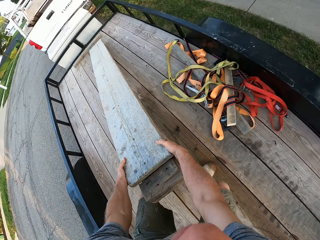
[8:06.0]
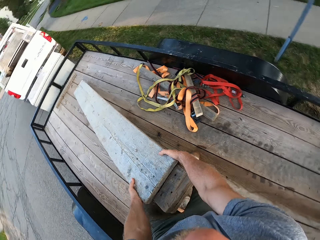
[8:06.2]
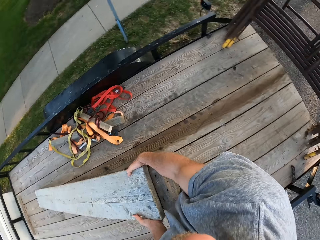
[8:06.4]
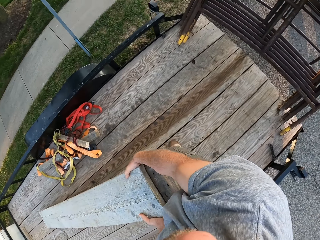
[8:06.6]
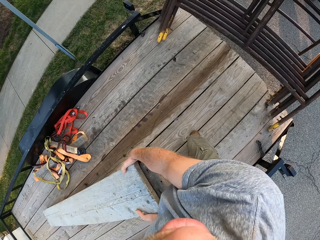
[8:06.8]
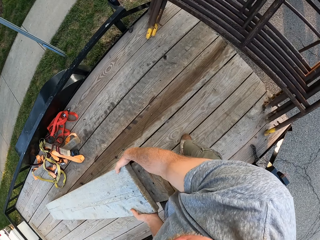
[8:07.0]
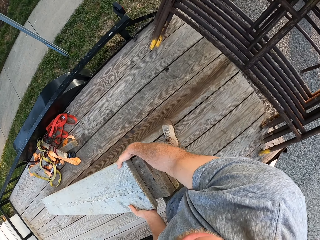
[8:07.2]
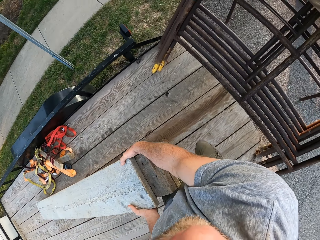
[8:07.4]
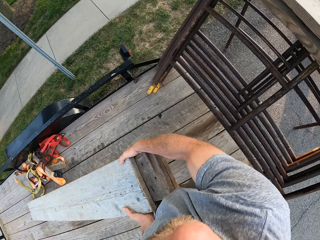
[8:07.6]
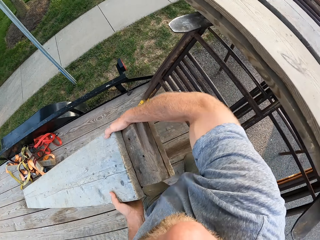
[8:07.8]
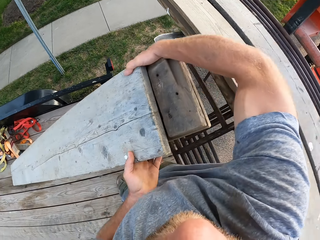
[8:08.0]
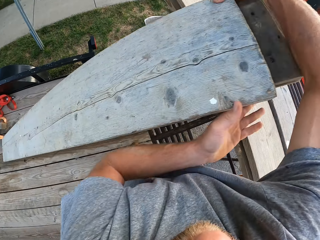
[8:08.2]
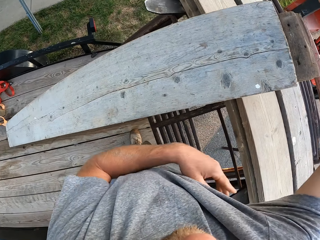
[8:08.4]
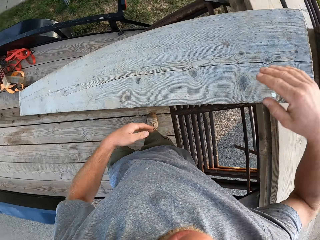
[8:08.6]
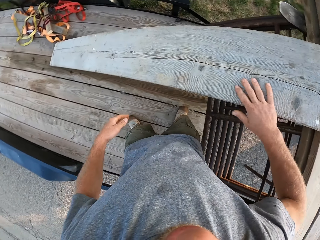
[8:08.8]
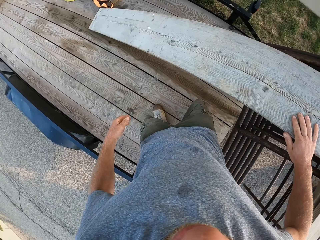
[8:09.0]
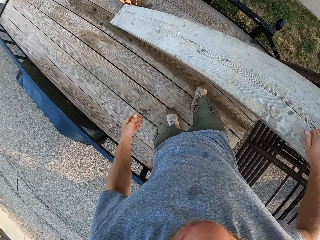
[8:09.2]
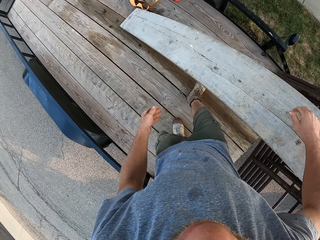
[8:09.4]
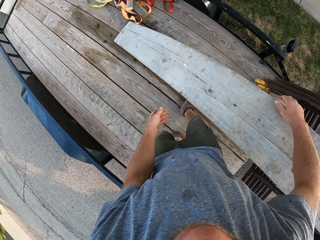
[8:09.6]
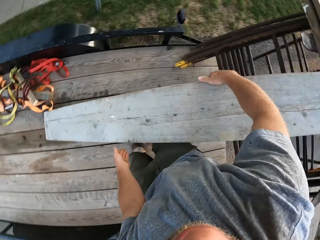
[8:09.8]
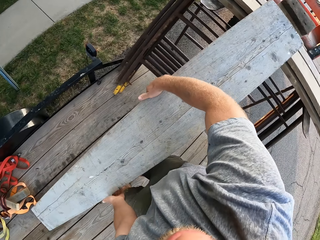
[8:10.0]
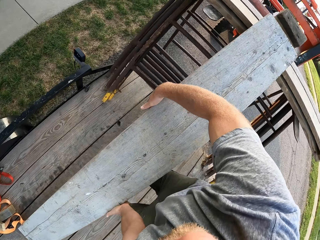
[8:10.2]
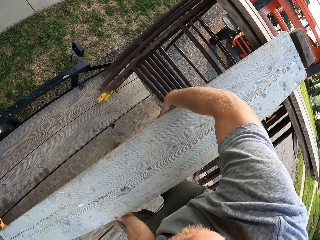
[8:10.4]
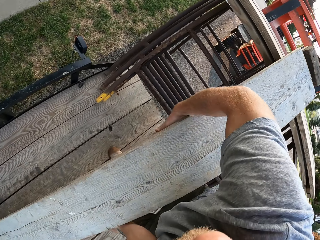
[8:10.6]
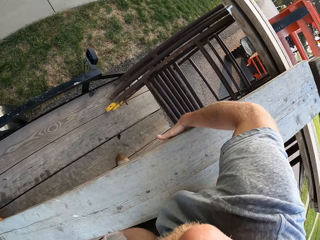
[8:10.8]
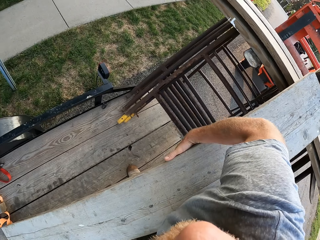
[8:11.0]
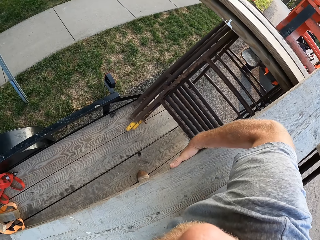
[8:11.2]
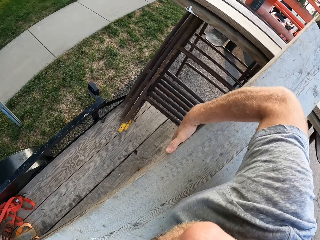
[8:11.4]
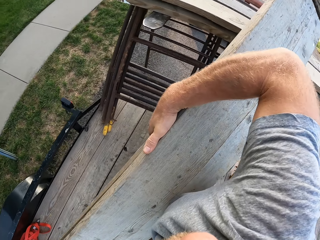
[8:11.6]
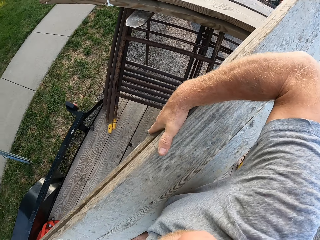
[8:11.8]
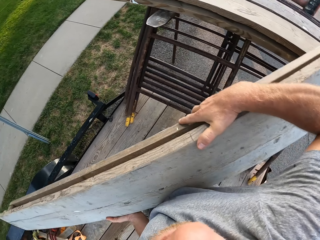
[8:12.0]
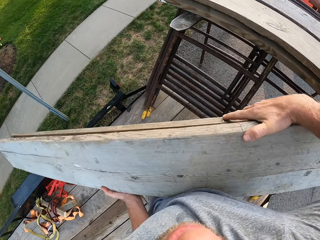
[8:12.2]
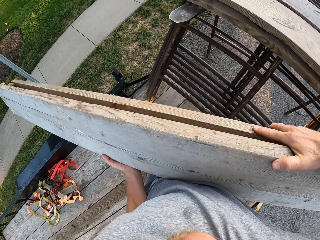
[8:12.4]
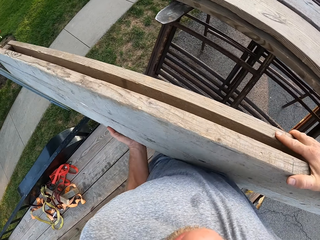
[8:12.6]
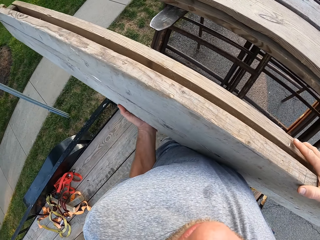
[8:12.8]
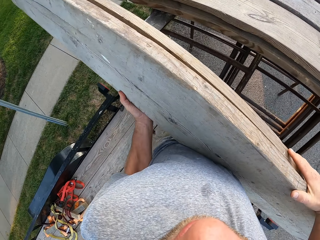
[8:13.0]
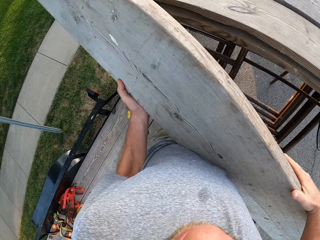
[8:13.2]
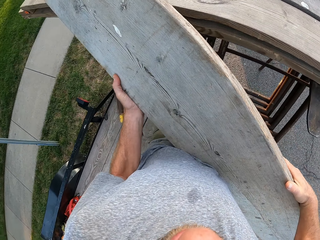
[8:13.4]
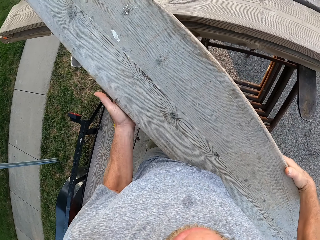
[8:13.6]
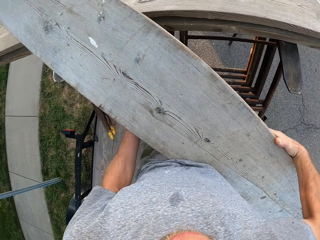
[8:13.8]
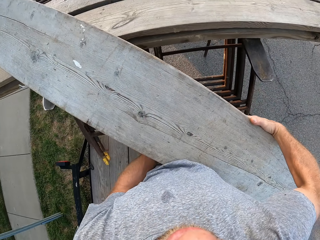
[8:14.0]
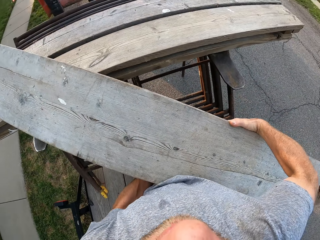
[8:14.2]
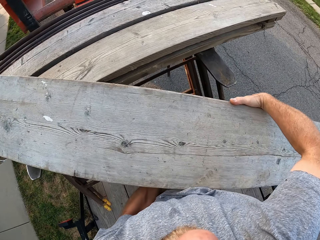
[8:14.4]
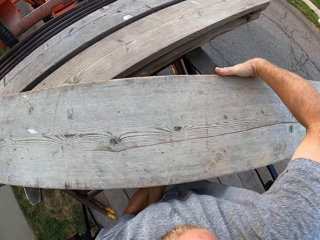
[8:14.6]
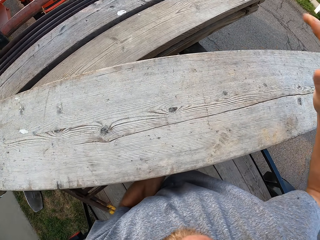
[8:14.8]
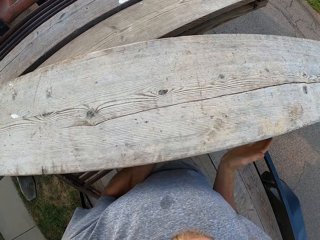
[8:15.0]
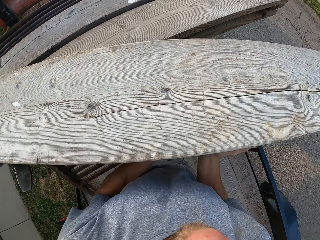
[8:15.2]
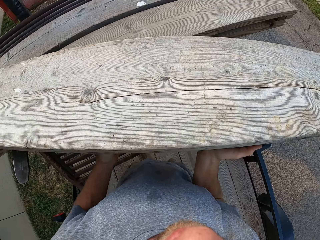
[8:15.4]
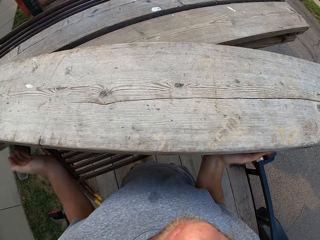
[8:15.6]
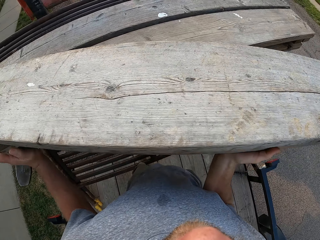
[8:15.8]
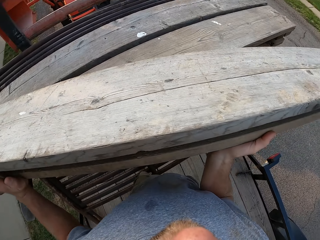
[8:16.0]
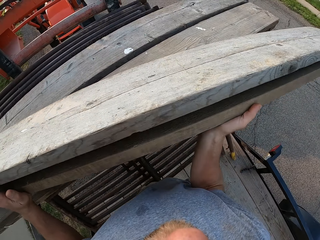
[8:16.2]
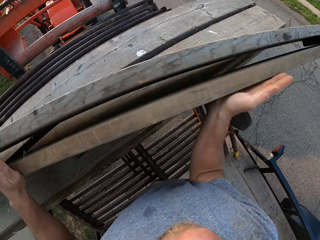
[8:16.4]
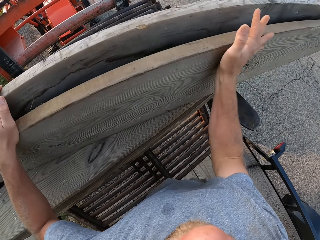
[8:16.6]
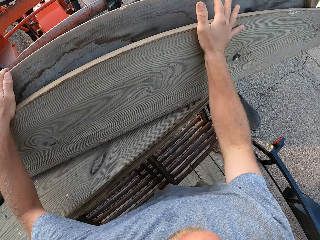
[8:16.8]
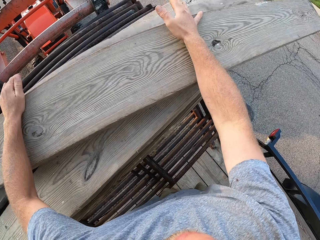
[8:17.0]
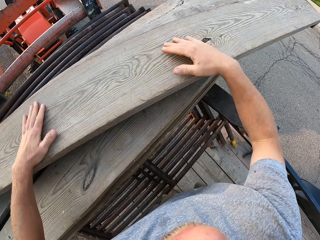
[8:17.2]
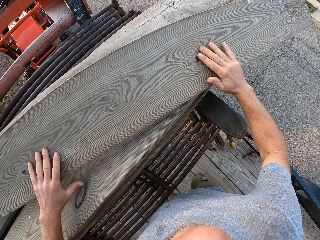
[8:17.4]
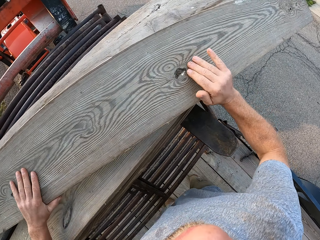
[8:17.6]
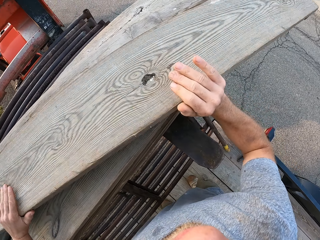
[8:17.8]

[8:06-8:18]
The camera wearer drags the timber on the utility trailer. They place the wooden plank on another wooden plank on the forks of the forklift. They lift the pieces of timber and place the pieces of timber in the forklift.

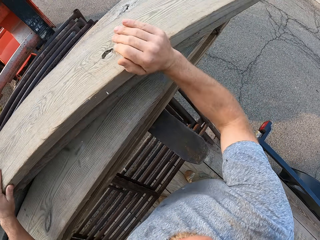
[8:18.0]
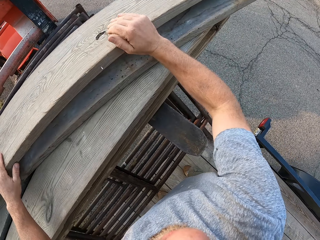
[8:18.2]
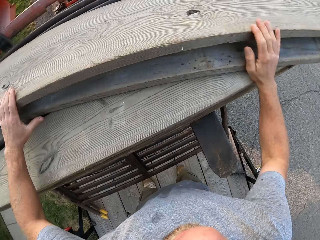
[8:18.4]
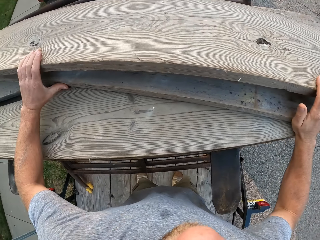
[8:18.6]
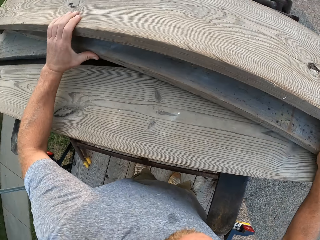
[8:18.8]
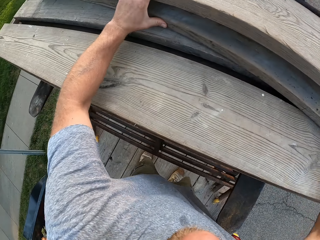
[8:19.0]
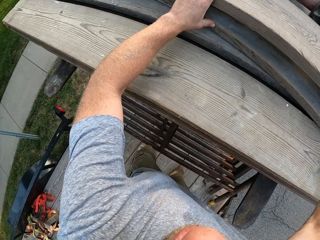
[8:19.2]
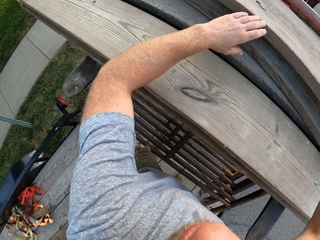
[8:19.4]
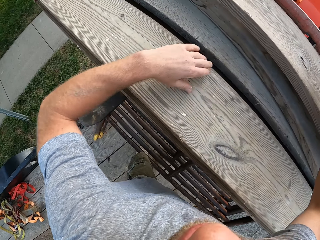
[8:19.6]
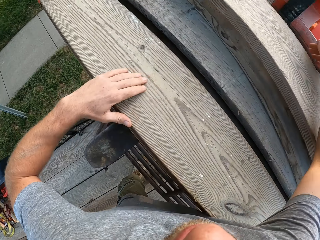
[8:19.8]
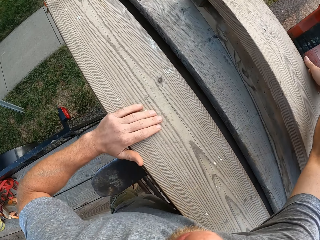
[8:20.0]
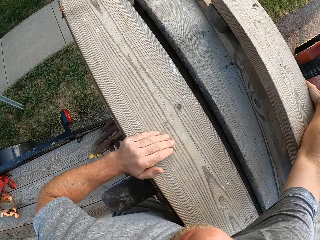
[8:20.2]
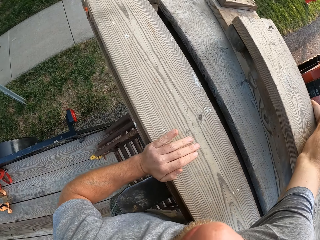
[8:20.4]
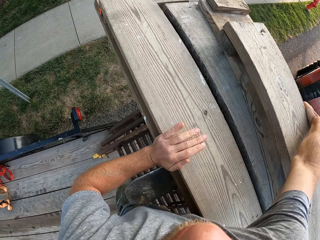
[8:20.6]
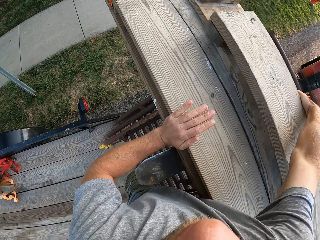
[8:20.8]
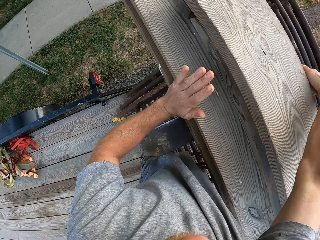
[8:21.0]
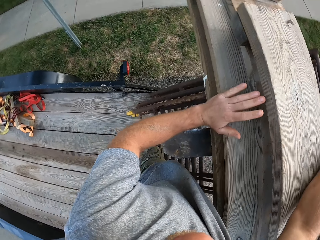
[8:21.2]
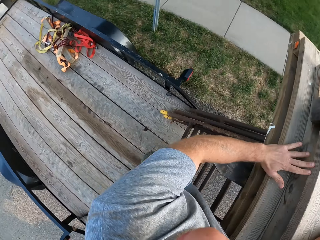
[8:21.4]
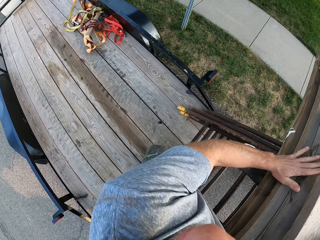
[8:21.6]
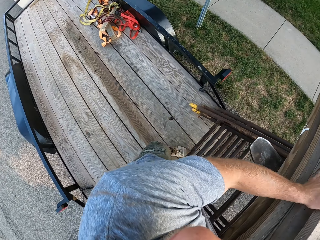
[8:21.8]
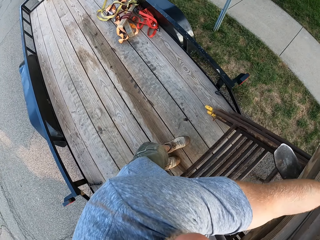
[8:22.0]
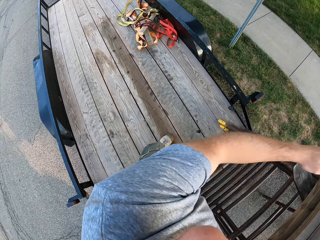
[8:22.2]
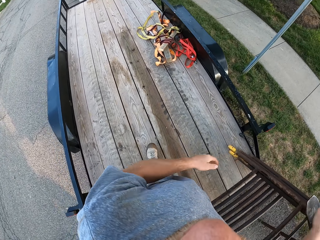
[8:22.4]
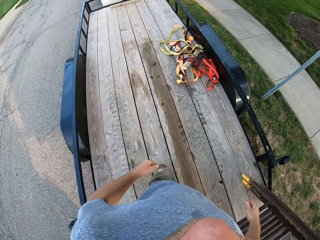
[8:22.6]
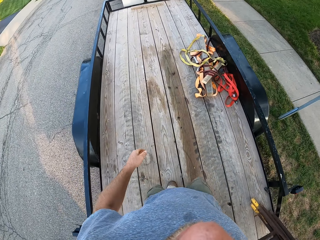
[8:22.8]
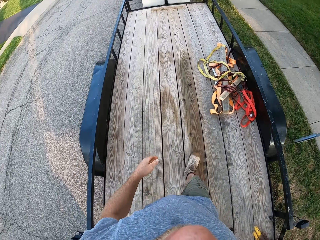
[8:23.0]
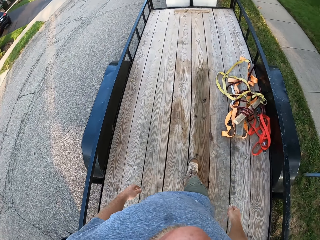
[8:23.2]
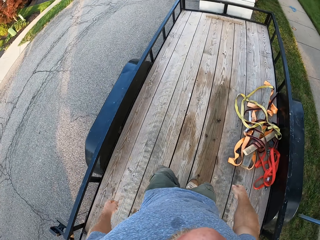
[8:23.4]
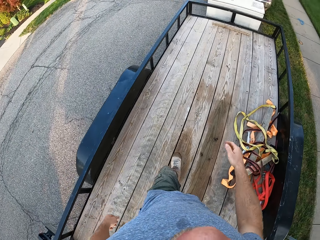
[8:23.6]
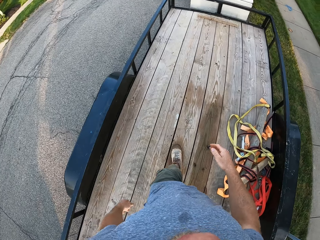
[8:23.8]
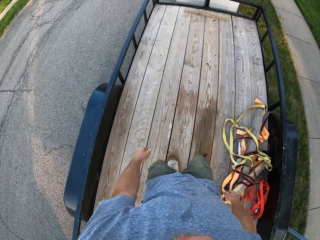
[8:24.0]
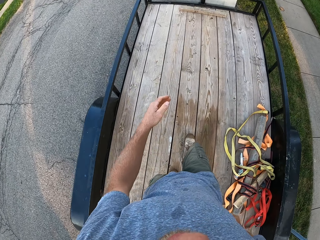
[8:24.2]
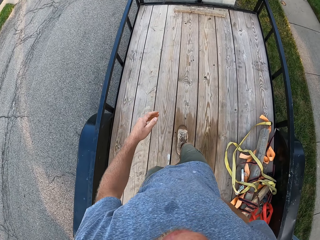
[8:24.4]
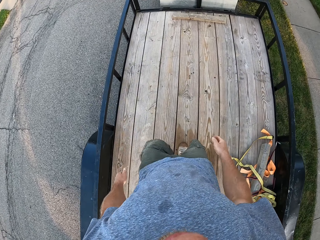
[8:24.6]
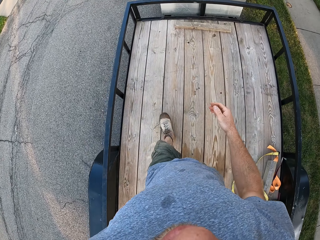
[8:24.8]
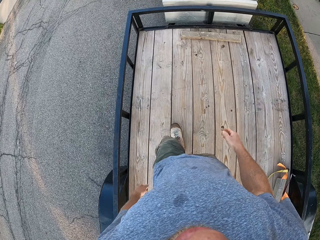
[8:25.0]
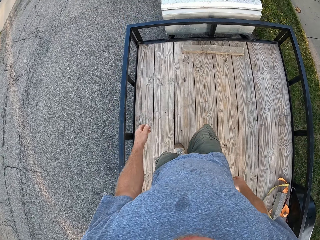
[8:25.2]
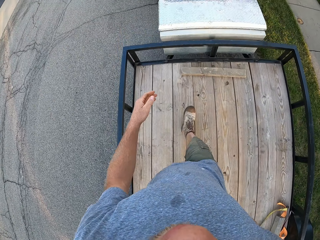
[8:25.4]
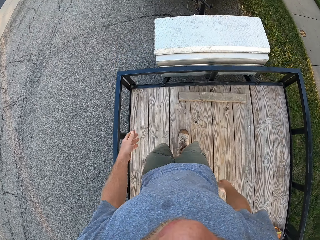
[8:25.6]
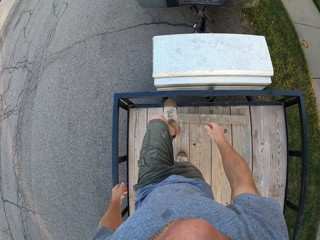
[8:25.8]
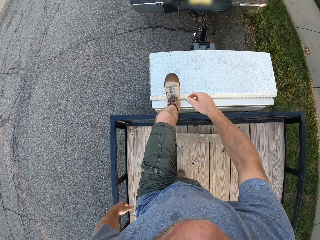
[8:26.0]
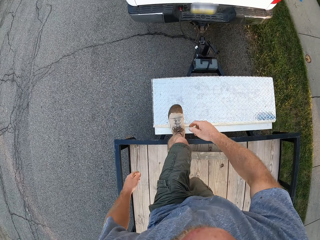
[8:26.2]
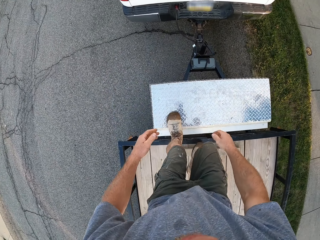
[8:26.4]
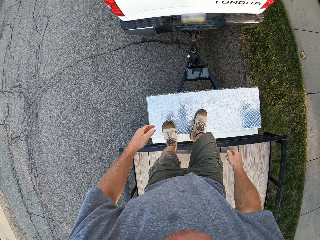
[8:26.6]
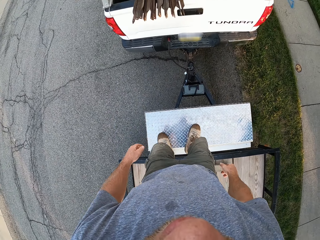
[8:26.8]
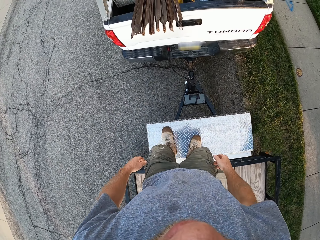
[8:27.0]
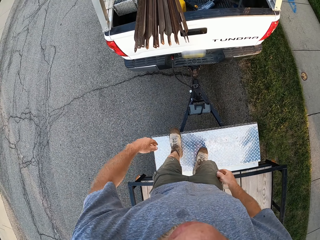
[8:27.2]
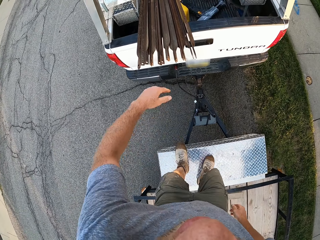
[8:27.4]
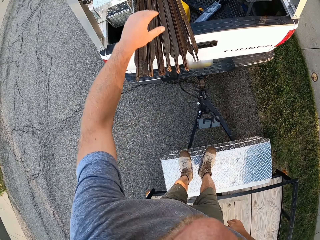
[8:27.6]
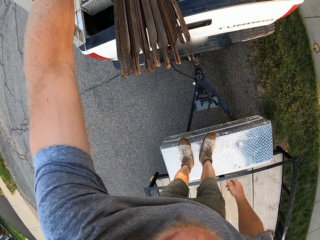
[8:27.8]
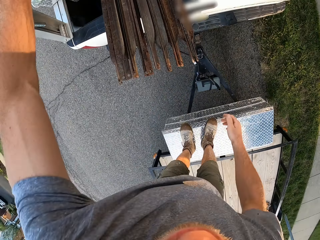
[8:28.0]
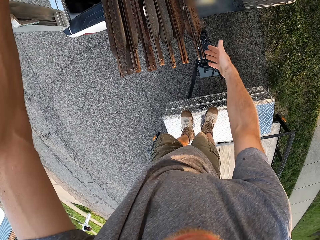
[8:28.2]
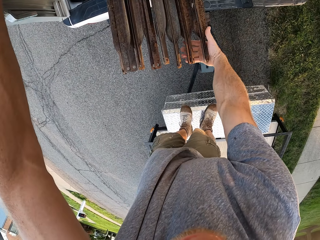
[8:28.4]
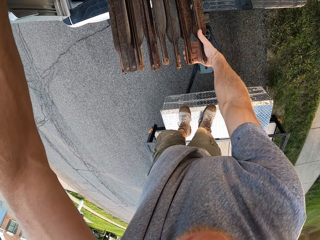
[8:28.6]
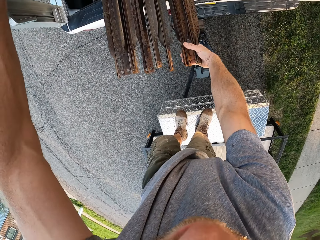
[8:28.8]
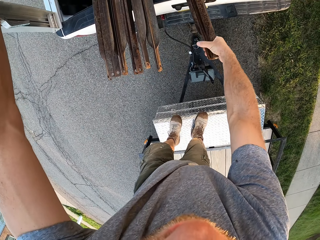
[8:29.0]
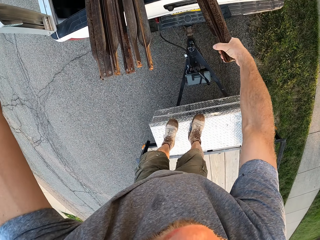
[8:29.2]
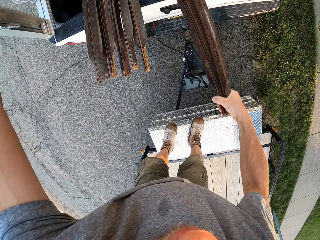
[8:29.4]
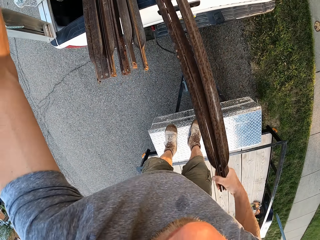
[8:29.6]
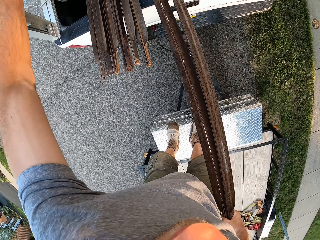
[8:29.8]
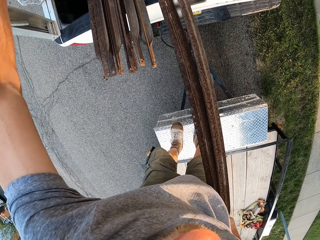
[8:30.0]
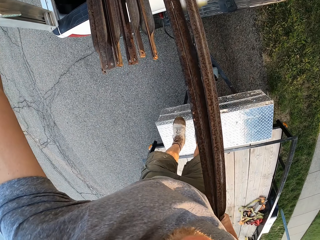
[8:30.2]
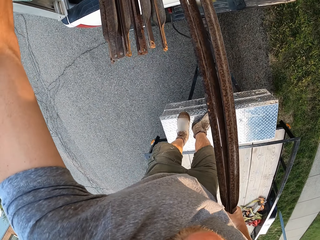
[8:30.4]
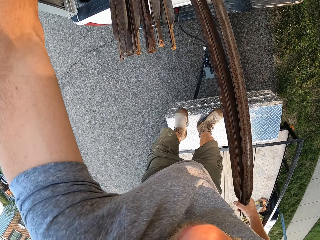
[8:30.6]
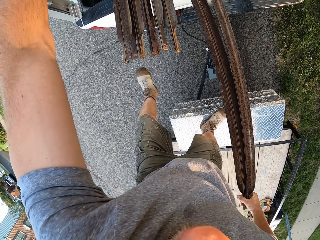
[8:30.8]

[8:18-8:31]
The camera wearer walks on the utility trailer. He touches a pick-up's rear. He holds the side of the pick-up truck with his left hand. He picks up a steel rail or iron rod. He pulls the iron rod from the pick-up truck with his right hand.
